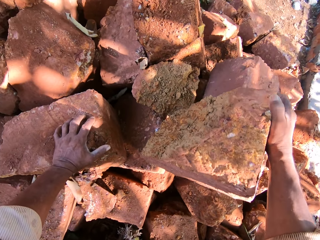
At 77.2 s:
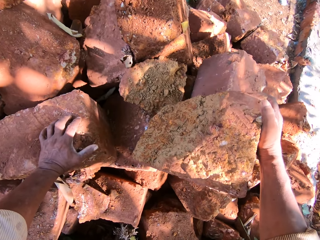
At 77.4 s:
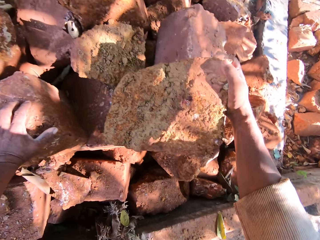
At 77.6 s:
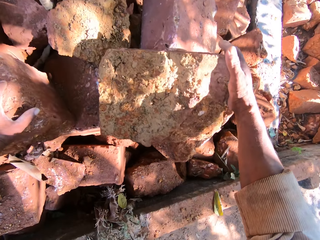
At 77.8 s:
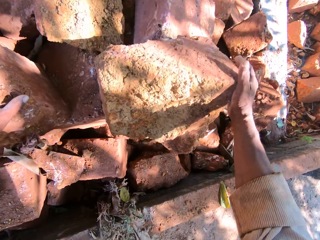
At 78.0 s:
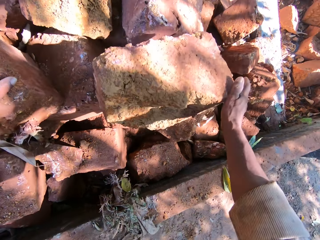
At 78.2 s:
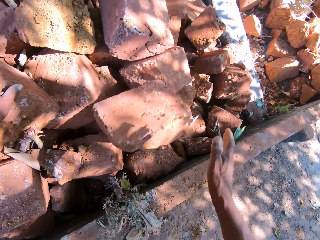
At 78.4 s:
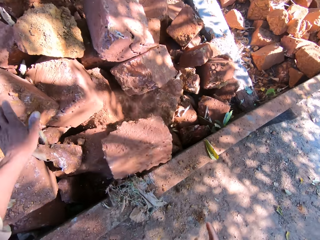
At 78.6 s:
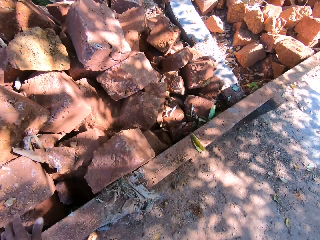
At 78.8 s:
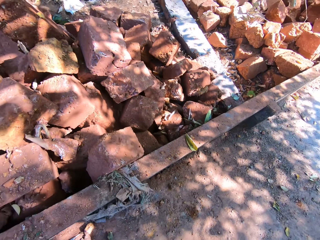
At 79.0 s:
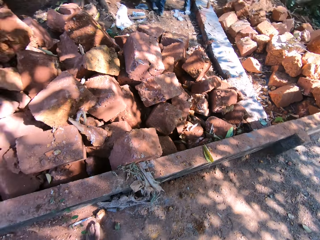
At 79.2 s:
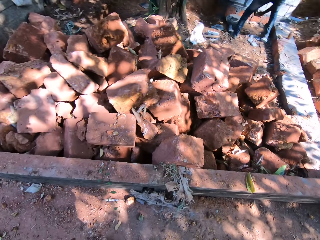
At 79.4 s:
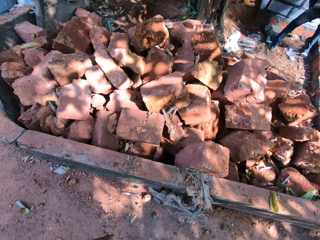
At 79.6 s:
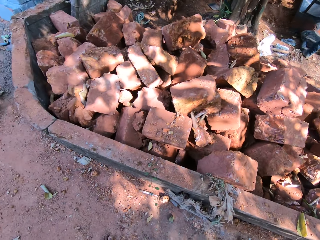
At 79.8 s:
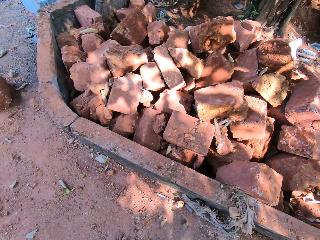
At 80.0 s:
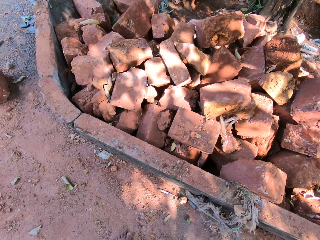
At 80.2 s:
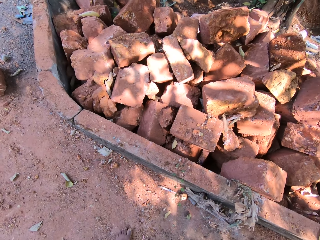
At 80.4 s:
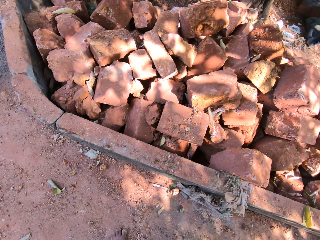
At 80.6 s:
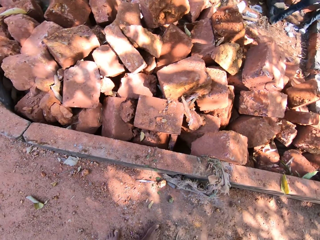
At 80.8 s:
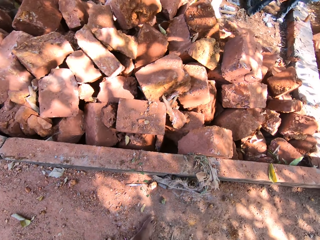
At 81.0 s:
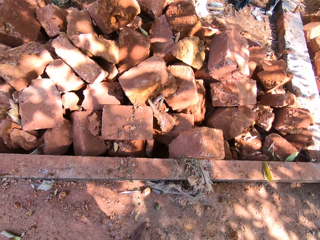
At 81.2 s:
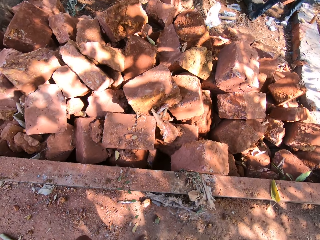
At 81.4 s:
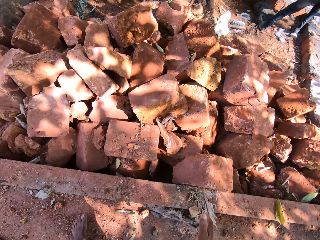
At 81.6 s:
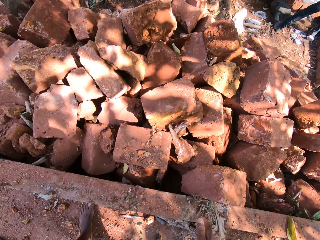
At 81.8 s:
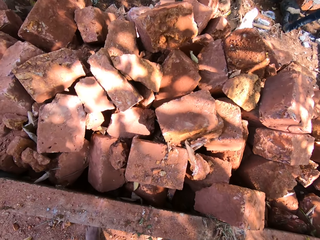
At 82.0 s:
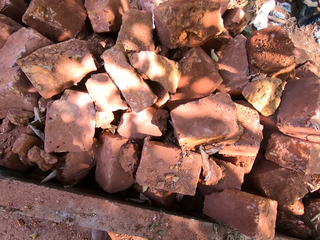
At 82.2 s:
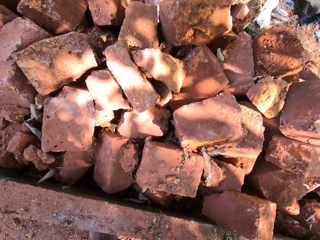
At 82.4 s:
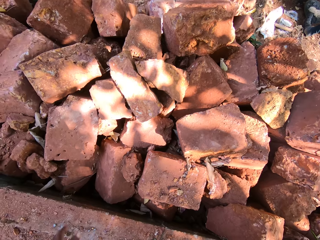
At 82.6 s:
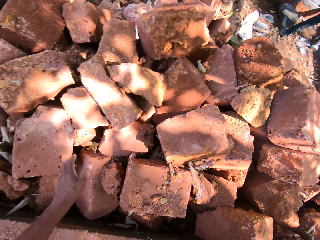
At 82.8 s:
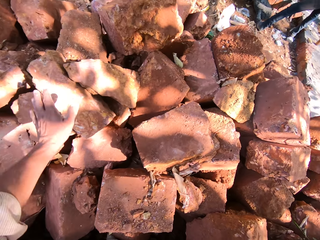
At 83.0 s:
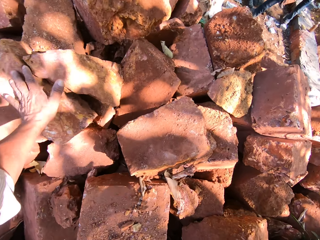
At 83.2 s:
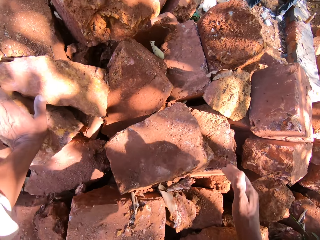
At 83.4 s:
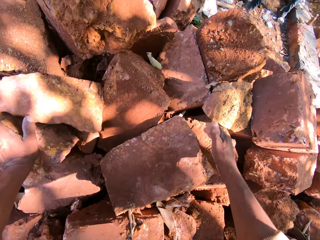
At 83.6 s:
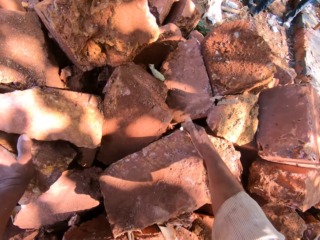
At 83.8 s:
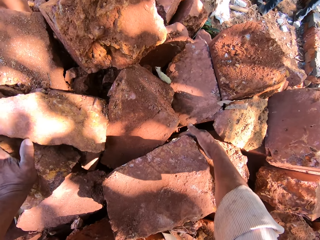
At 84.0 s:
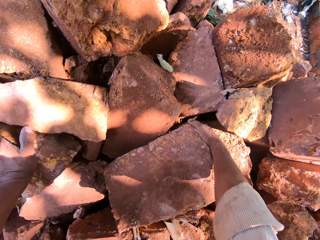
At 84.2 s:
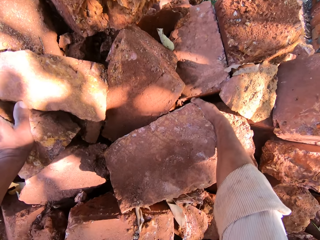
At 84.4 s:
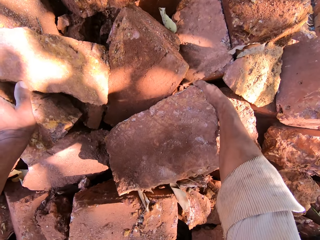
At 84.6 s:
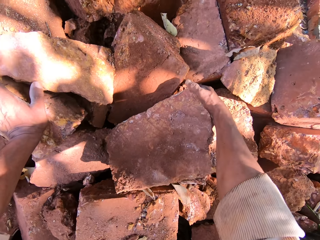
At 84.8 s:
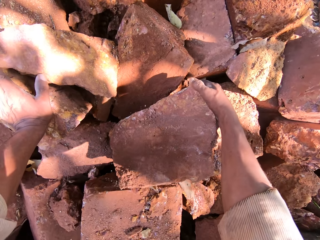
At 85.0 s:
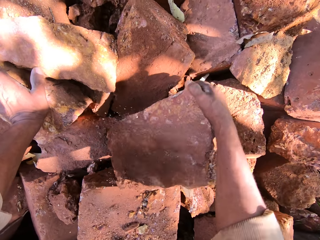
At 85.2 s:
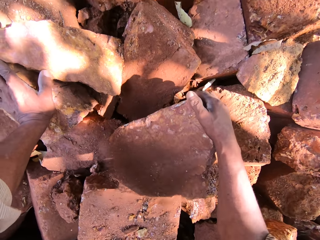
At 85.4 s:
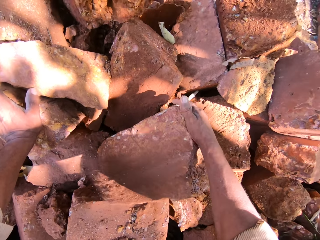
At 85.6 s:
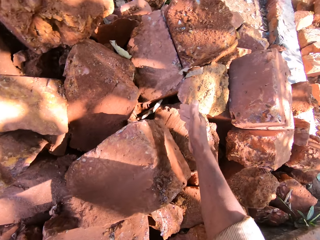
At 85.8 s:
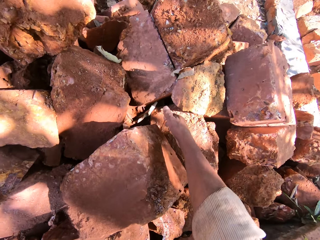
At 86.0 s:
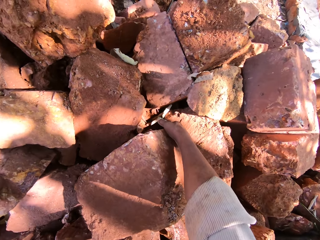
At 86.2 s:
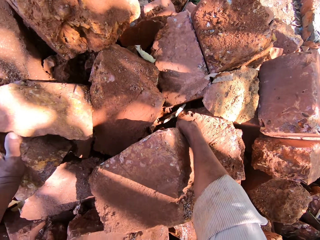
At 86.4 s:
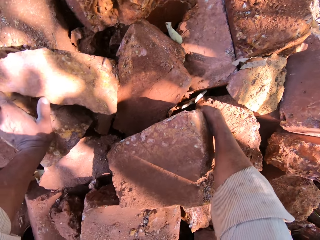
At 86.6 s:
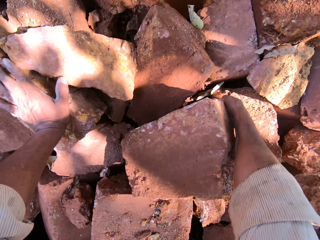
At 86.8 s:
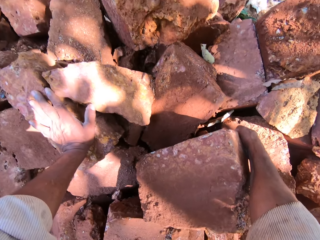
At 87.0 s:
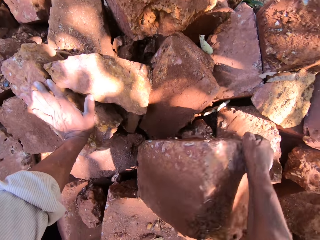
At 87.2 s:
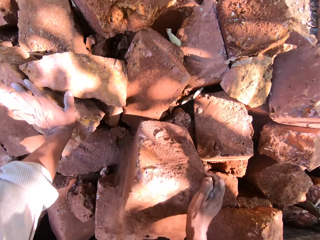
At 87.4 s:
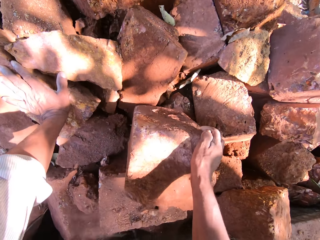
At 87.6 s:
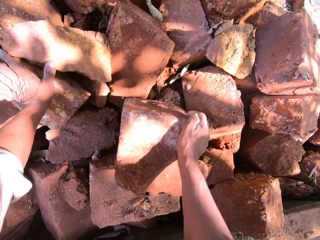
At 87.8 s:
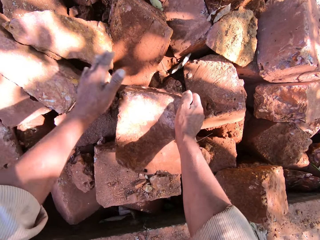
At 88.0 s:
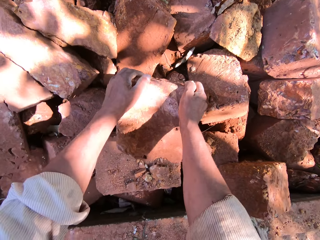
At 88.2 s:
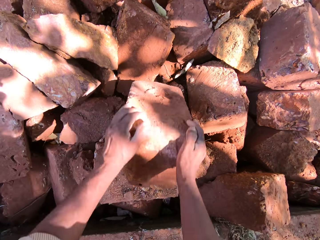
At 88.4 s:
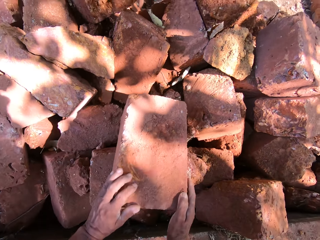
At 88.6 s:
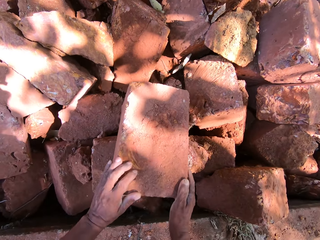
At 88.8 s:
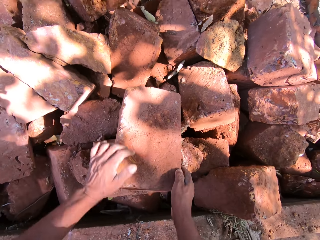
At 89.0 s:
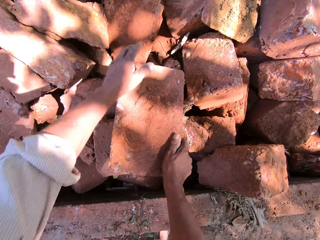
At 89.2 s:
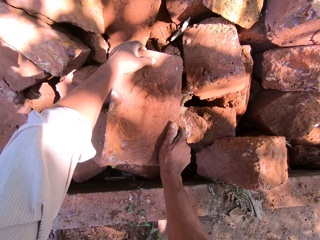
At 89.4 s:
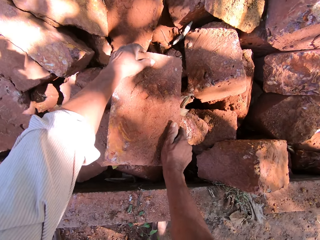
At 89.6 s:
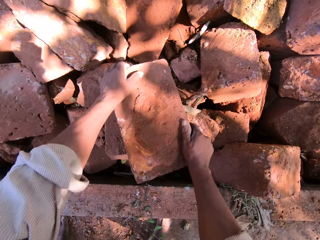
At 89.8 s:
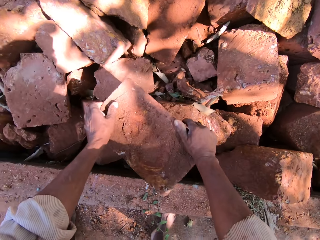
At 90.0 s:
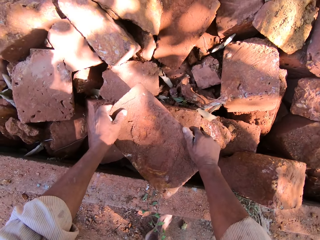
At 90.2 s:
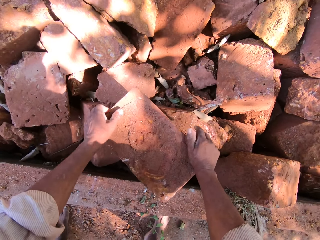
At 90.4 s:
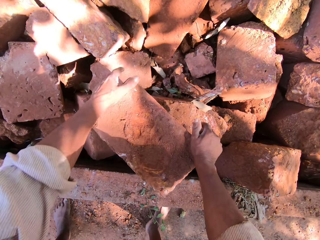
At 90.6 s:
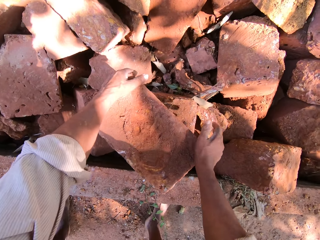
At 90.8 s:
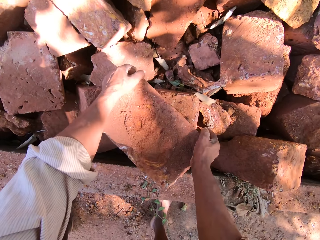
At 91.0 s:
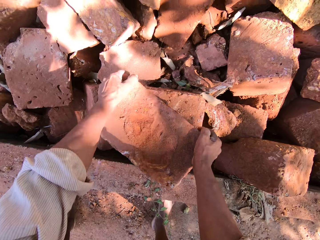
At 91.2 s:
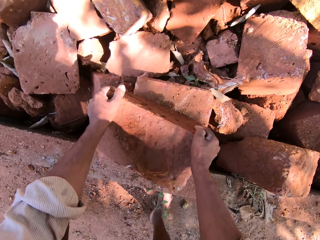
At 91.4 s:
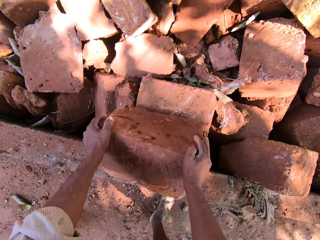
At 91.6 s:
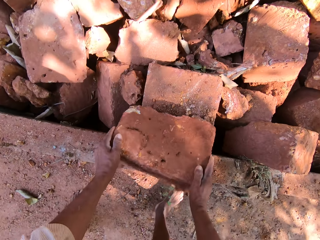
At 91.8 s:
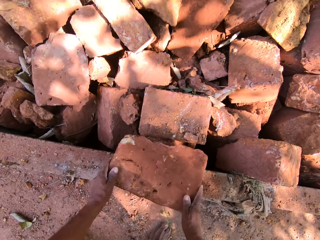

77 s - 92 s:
The camera wearer rolls the brick or stone down. He moves backwards. He moves closer to the pile of bricks or stones. He places his left hand on a stone on the pile of stones on the ground. He moves a stone on the pile of stones on the ground with his right hand. He moves the stone on the pile of stones on the ground with both hands.

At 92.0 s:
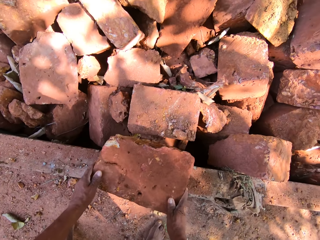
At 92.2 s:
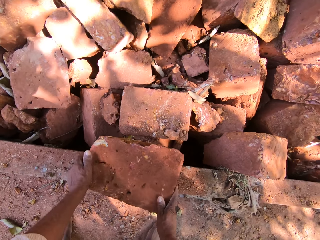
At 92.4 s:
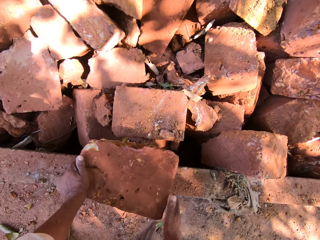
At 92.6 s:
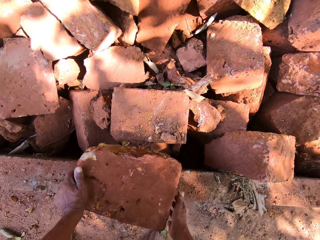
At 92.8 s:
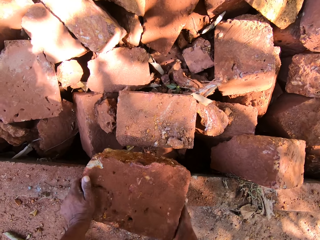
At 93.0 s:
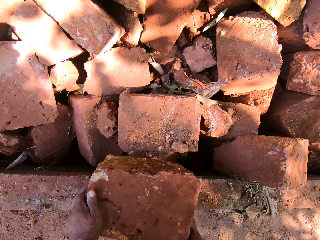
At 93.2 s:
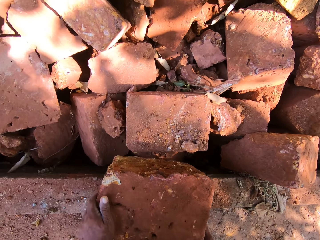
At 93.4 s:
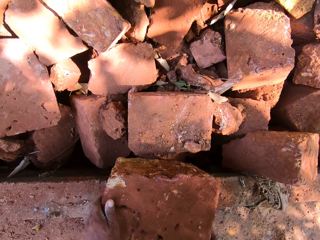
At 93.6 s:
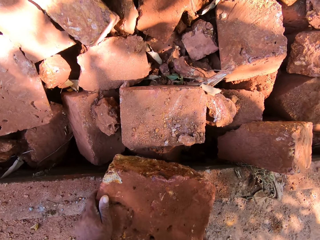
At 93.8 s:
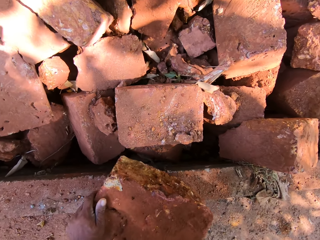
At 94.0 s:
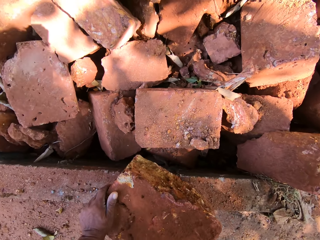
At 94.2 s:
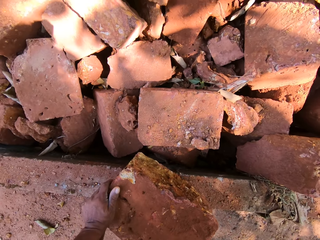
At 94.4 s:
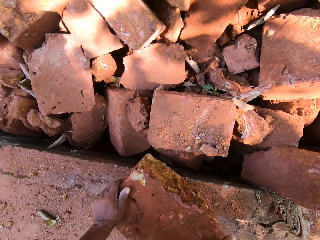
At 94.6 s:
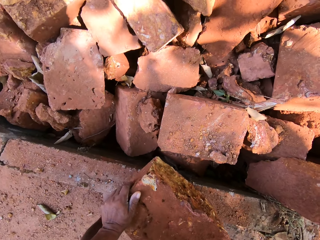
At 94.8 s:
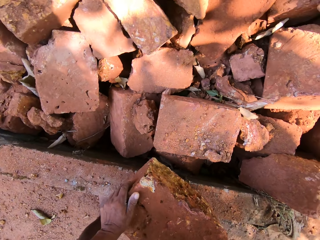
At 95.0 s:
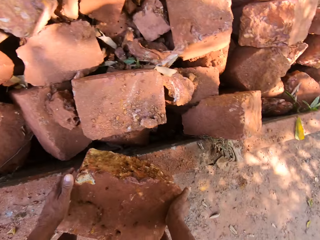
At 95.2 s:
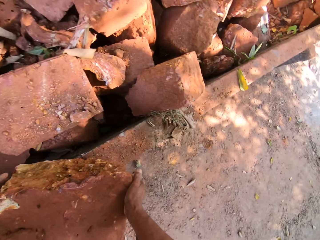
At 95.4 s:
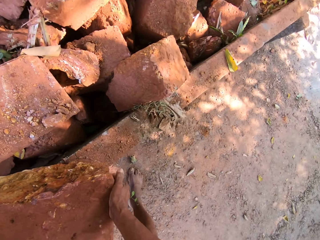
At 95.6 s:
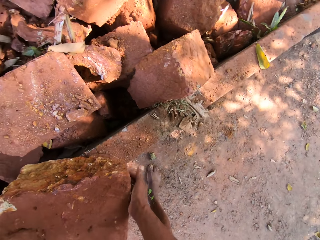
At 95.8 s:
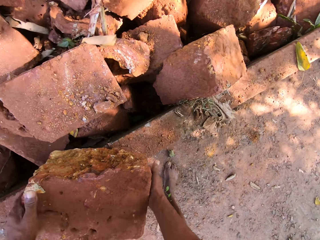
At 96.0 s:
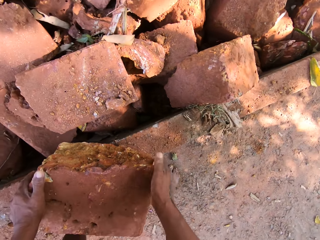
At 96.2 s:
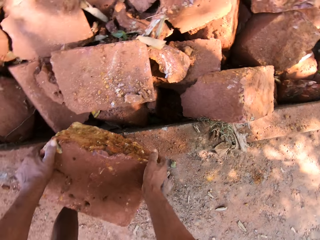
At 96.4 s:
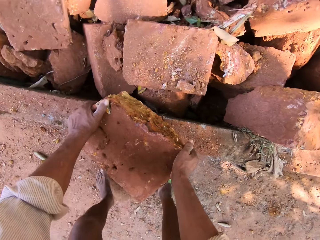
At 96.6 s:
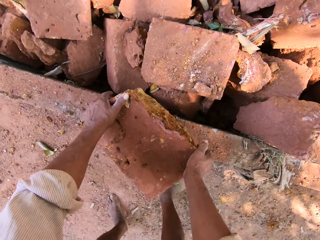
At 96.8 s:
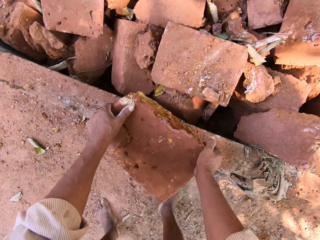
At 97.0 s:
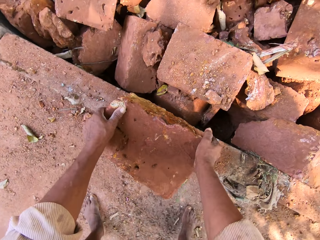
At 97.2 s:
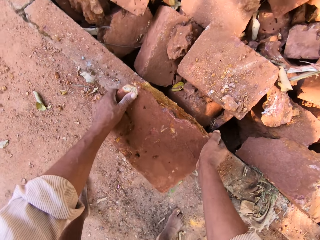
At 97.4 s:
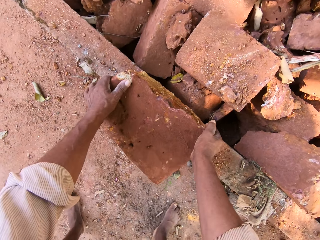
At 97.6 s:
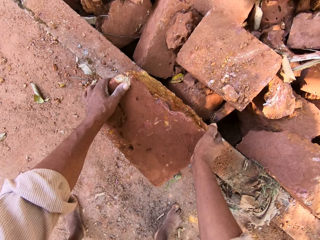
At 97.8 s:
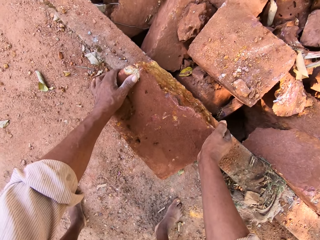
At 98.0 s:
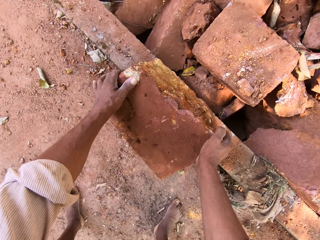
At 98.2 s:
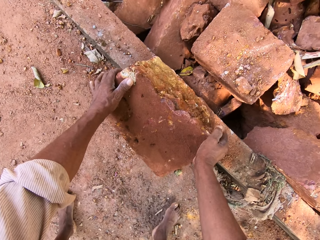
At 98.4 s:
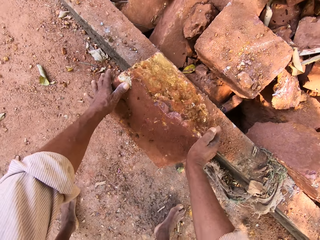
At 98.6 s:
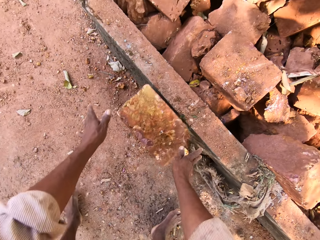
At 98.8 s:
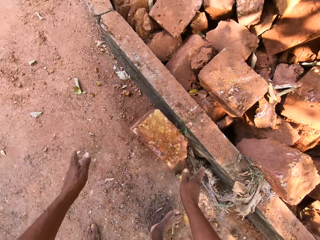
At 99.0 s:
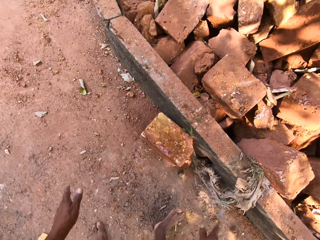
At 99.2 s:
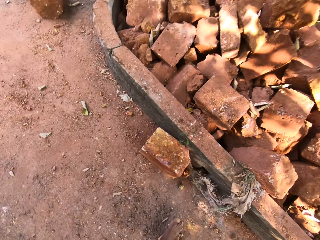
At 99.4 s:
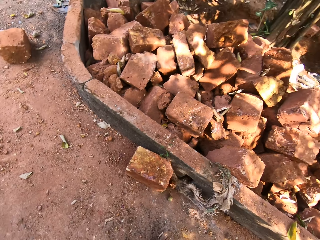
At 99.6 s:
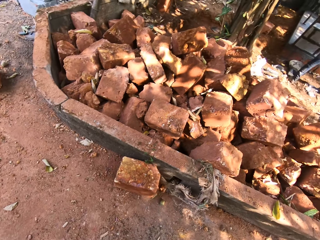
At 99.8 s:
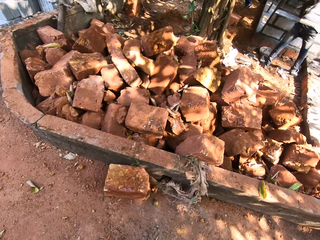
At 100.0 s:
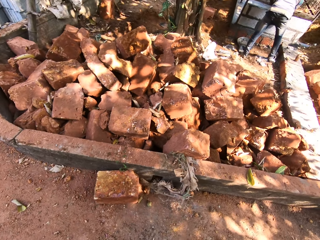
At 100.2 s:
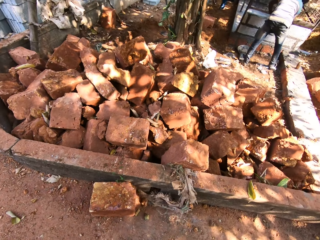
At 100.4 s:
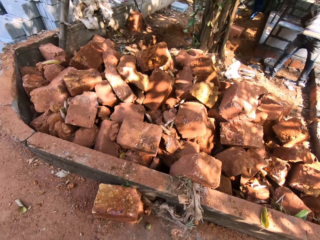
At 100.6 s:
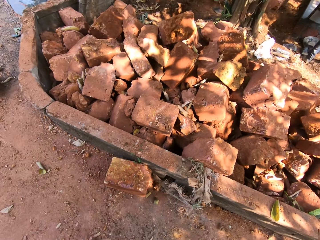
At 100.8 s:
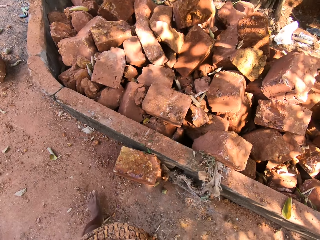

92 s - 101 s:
The camera wearer drops the stone on the ground with both hands. They move backwards.
